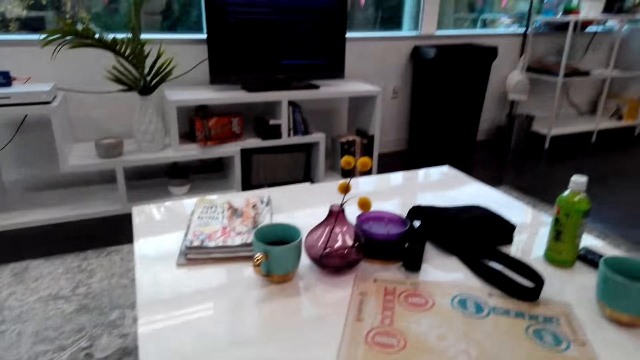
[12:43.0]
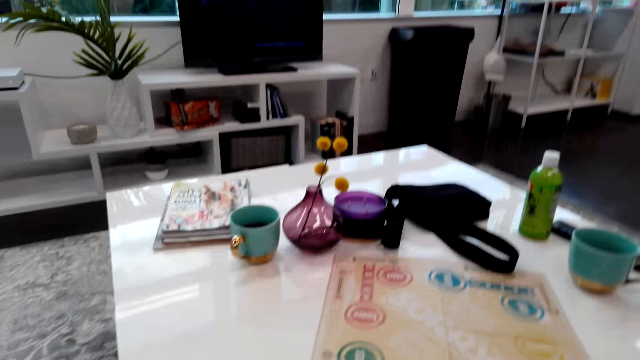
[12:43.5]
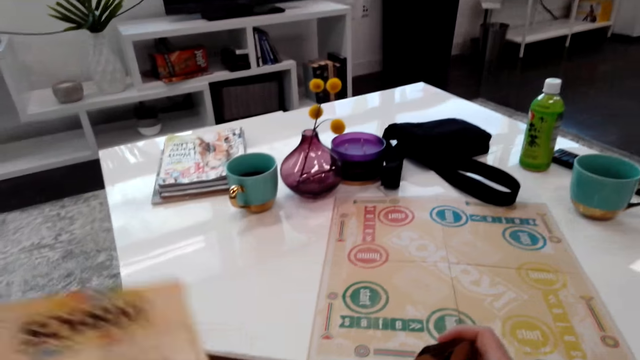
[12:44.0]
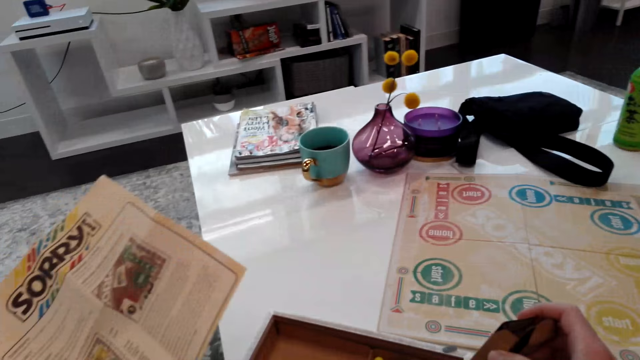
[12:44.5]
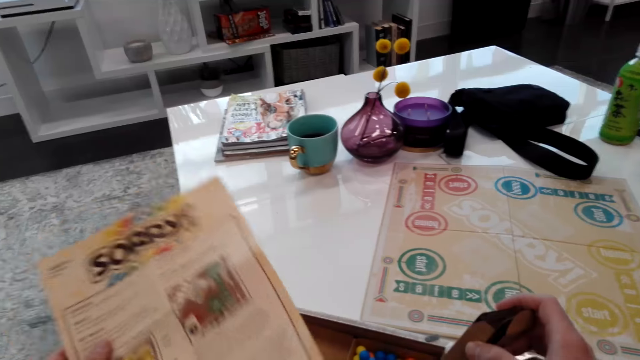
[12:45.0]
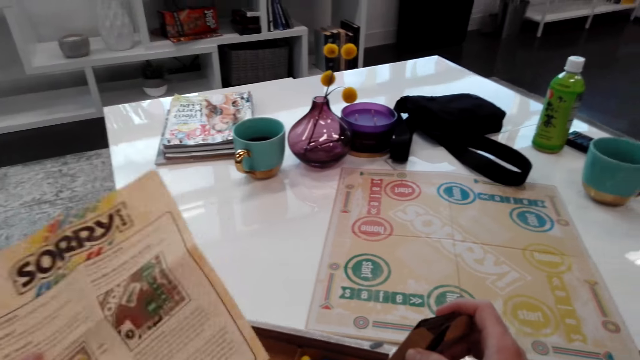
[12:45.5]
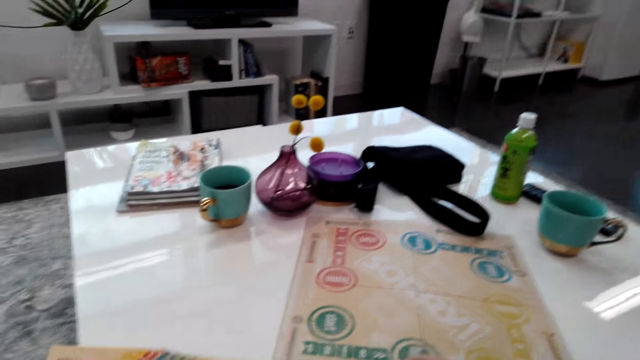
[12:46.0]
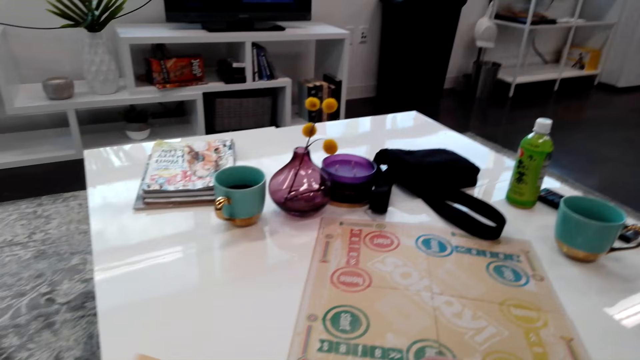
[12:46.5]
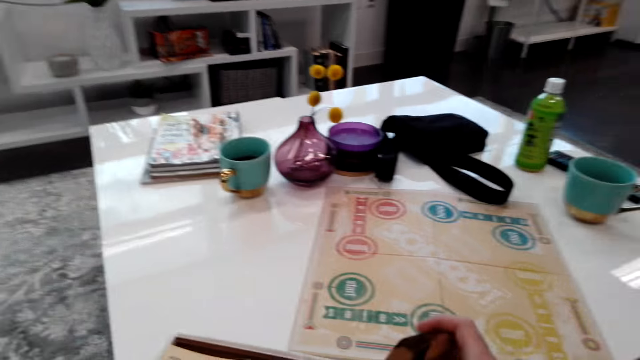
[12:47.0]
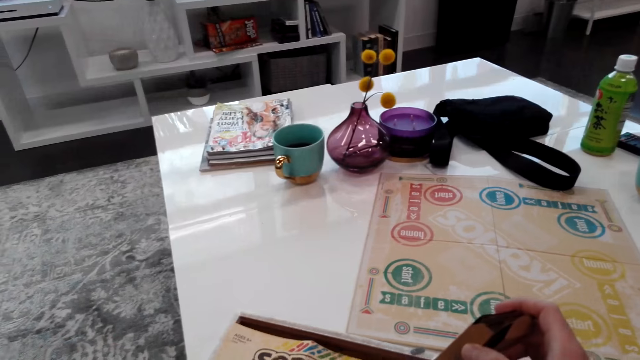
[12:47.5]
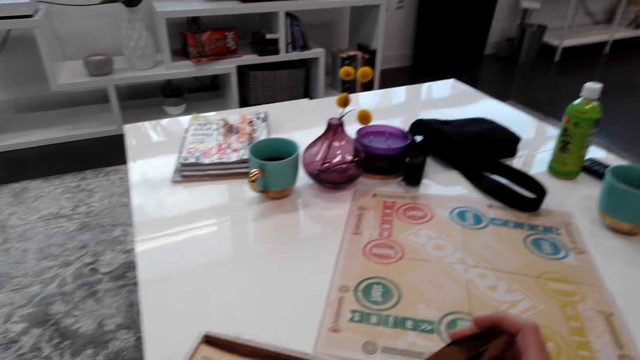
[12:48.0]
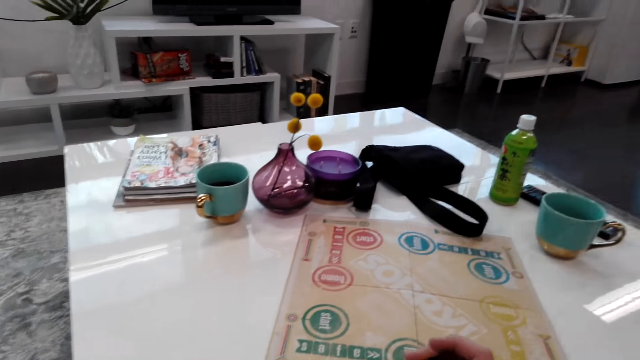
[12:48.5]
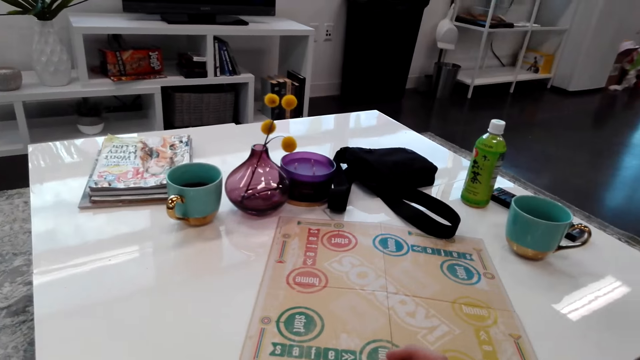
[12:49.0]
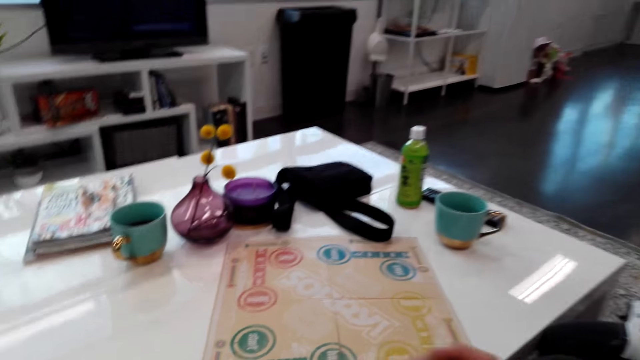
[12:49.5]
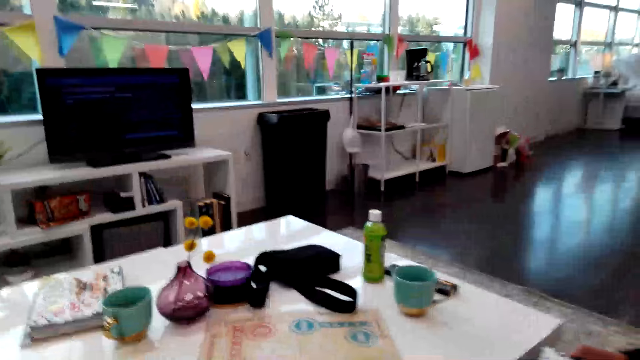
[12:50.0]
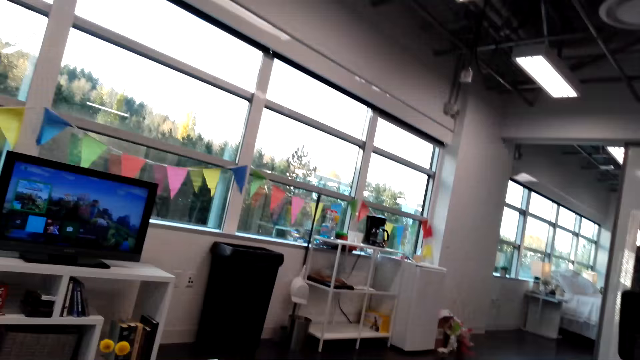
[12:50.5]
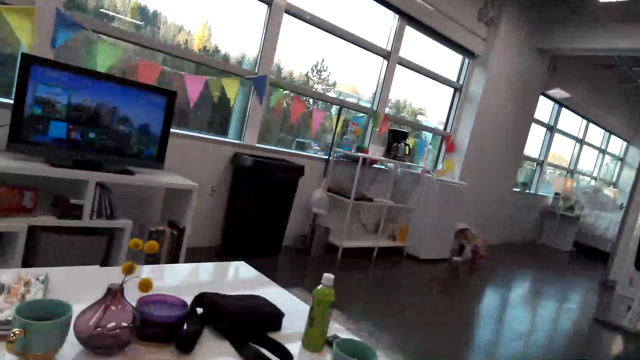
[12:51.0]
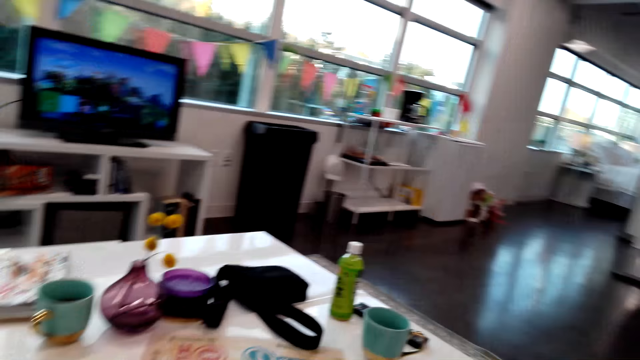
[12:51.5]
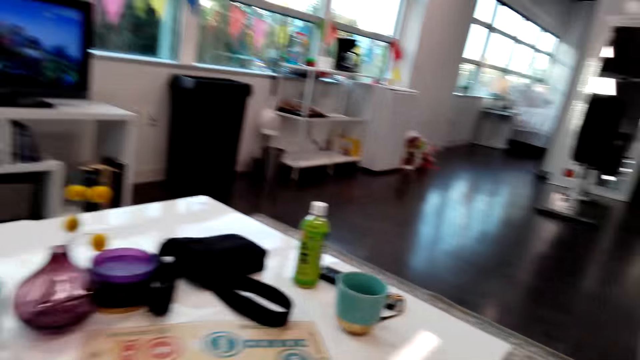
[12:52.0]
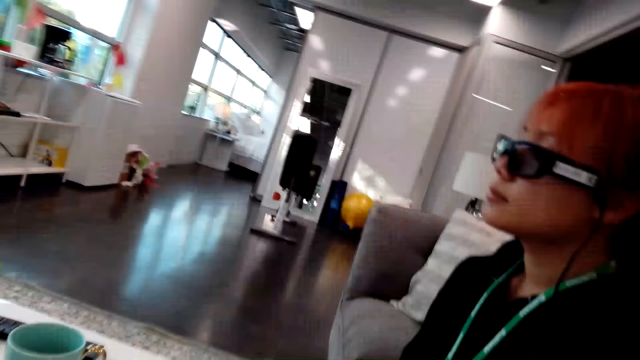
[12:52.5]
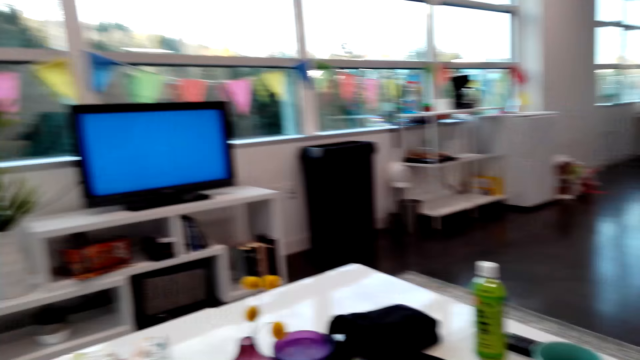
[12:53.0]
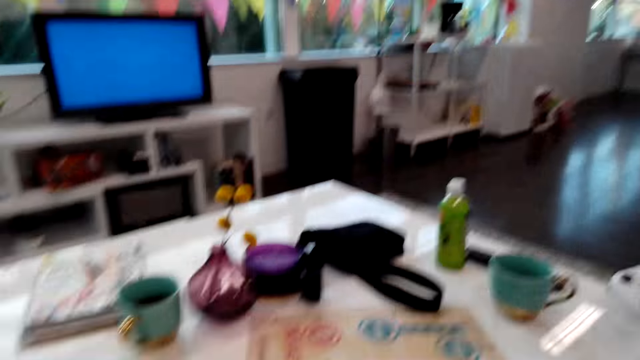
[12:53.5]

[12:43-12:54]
The camera wearer holds the manual. They pick up the game manual. They look around. They look around again.

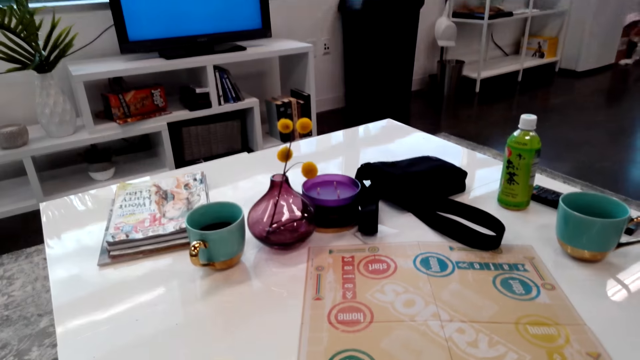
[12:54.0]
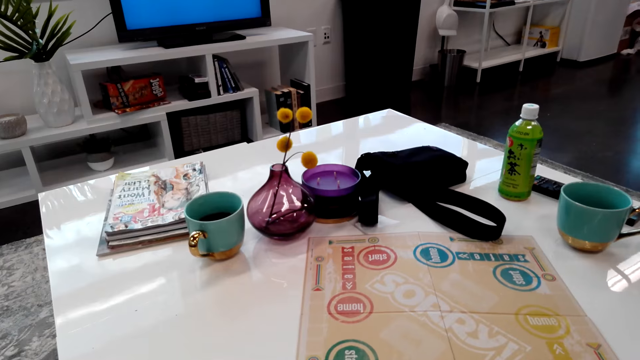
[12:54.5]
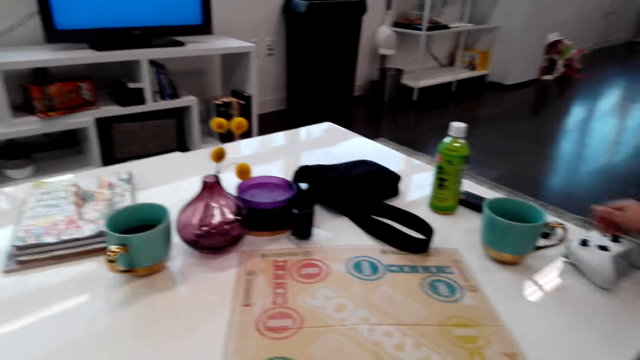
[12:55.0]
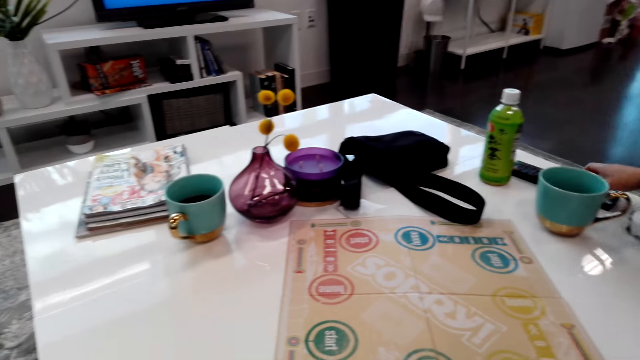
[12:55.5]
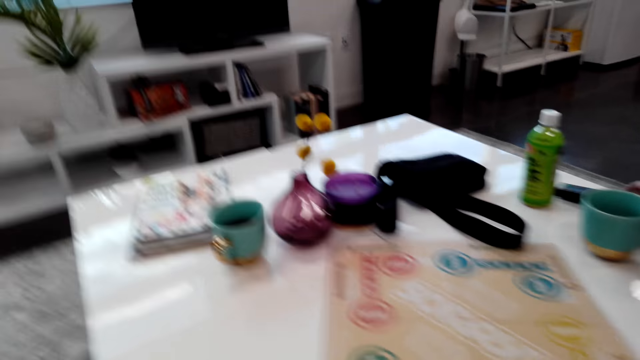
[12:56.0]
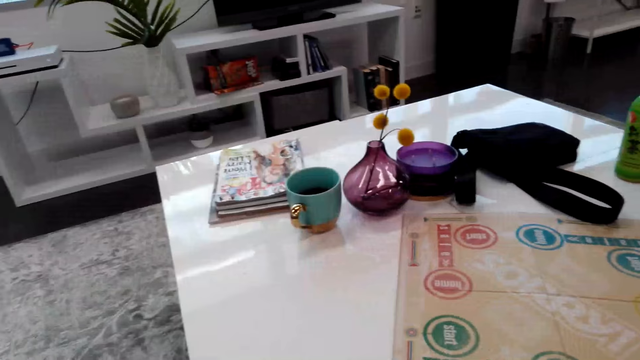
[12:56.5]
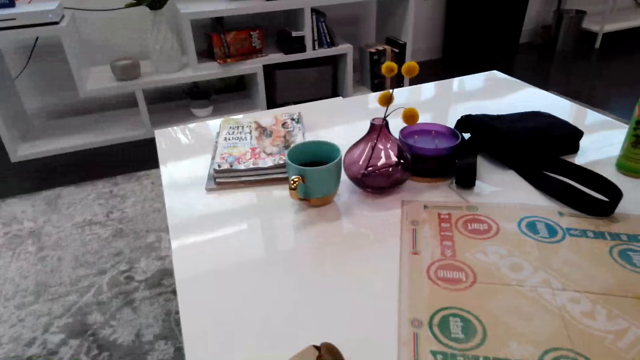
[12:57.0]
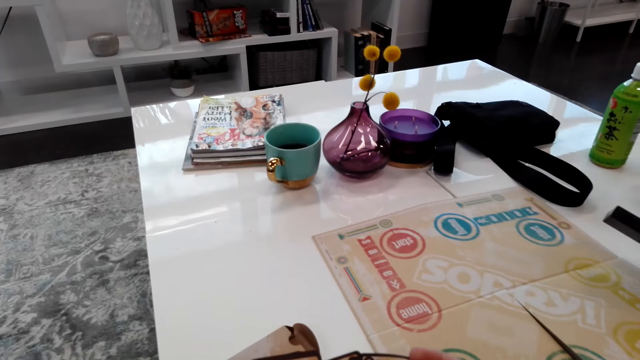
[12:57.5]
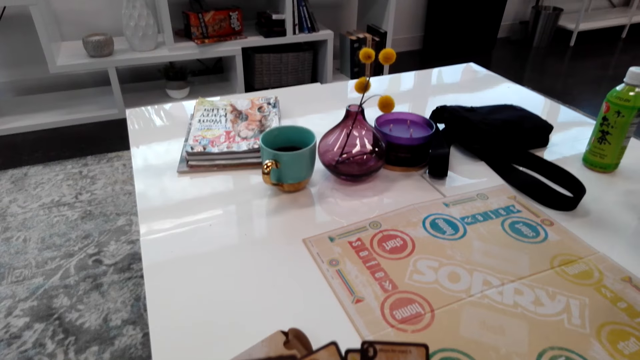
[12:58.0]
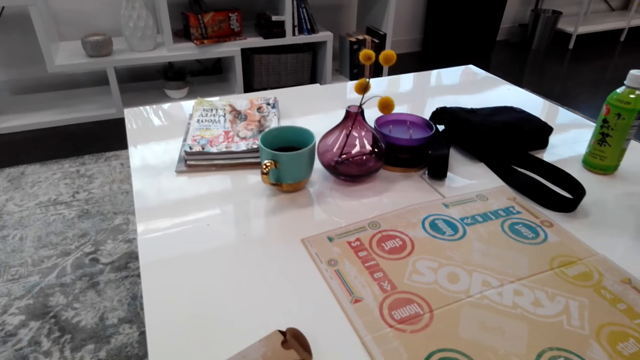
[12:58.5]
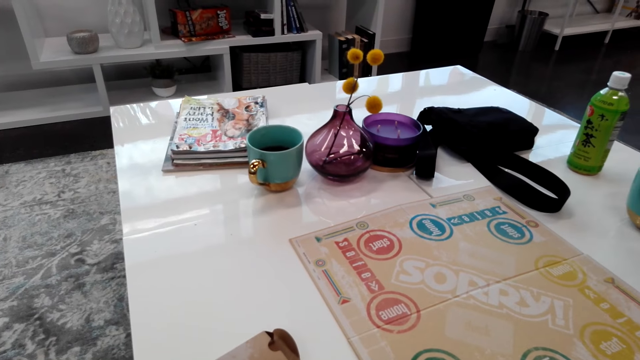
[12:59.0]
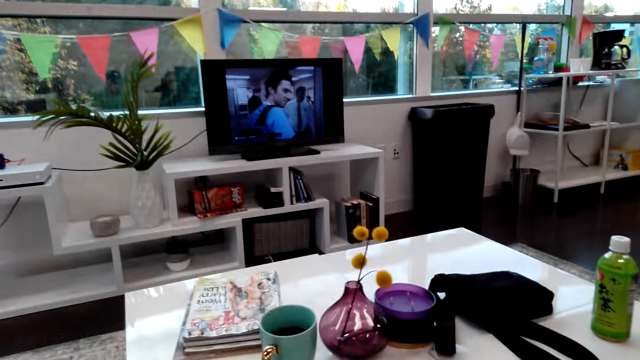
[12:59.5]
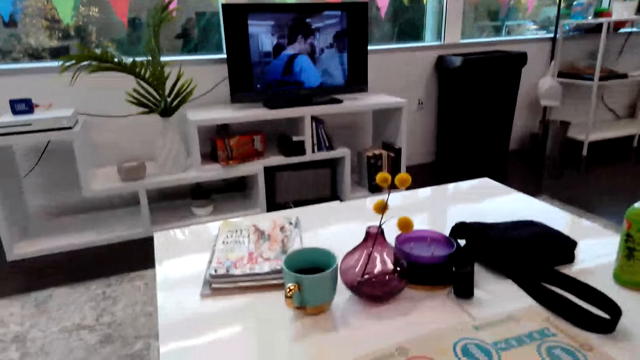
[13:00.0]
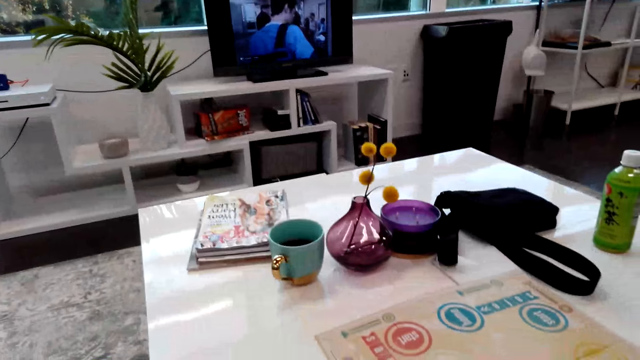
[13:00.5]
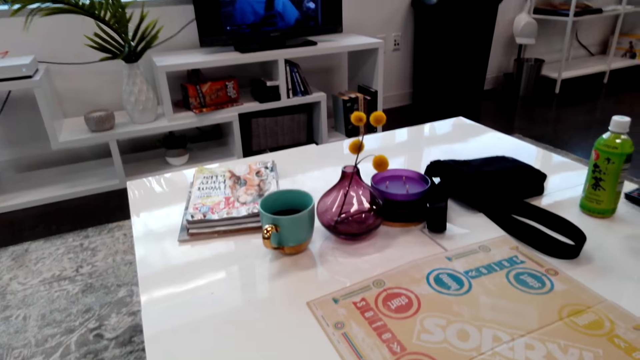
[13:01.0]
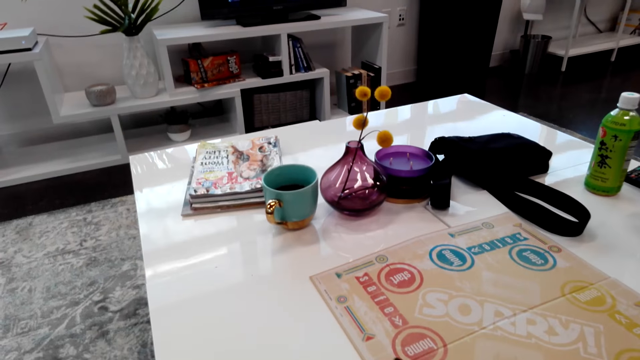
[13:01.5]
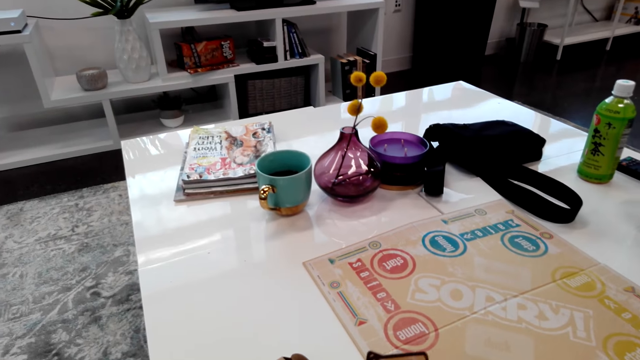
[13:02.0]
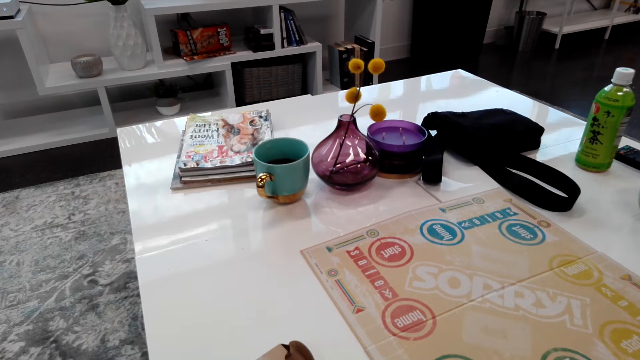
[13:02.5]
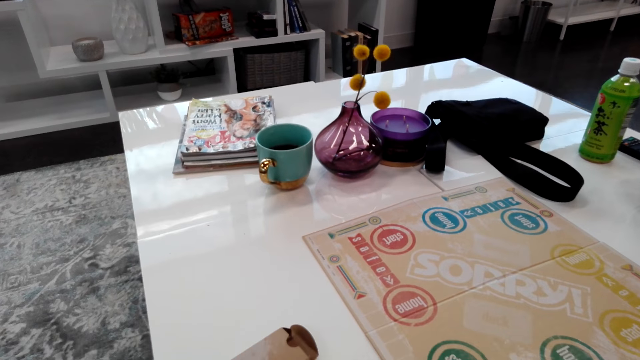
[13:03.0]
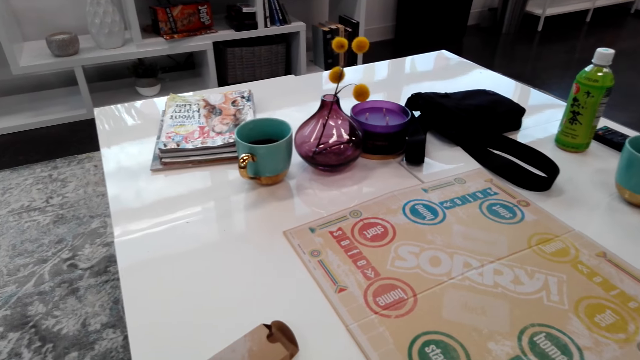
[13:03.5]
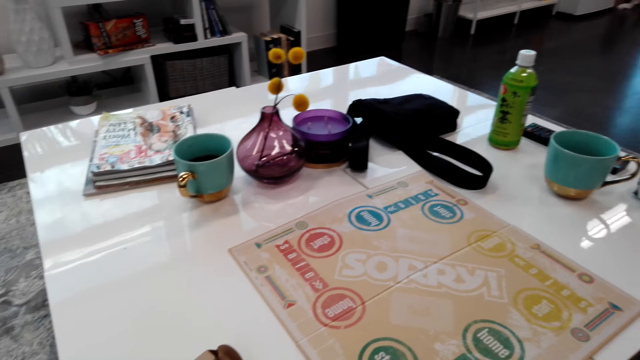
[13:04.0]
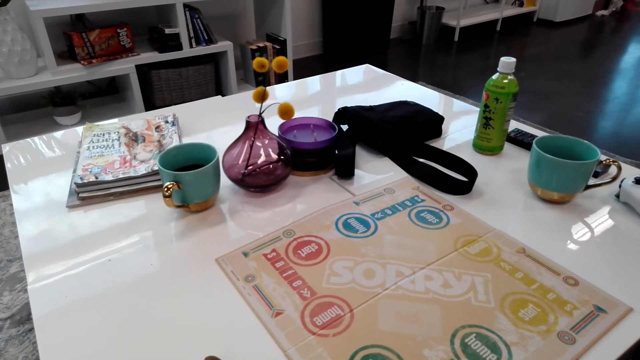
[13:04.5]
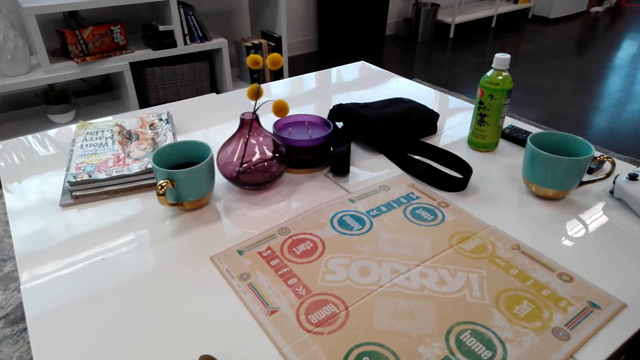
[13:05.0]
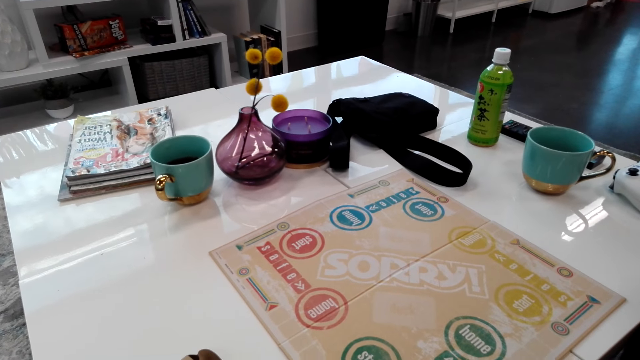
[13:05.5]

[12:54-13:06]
The camera wearer holds cards. They stare around. They hold the cards. They shuffle the cards. They look around.
